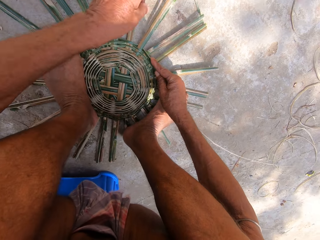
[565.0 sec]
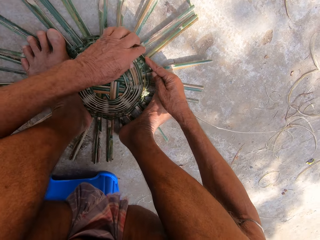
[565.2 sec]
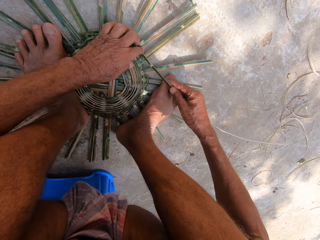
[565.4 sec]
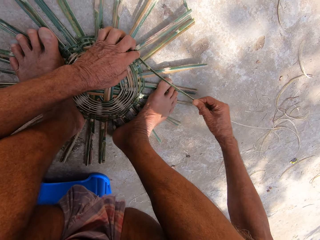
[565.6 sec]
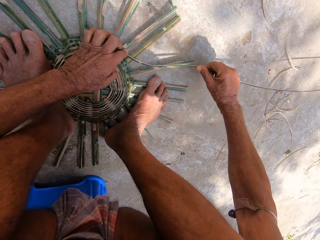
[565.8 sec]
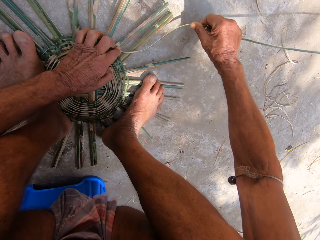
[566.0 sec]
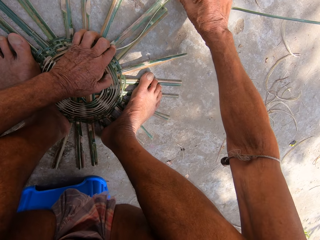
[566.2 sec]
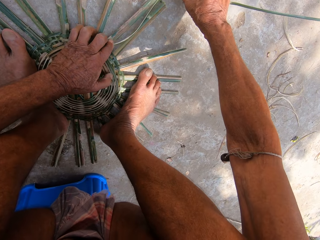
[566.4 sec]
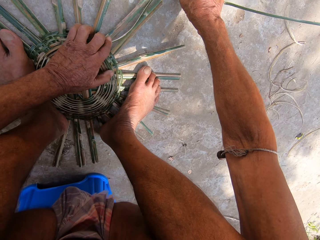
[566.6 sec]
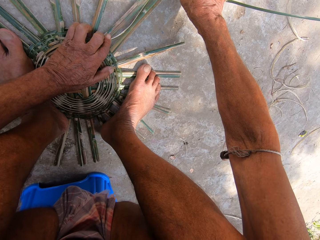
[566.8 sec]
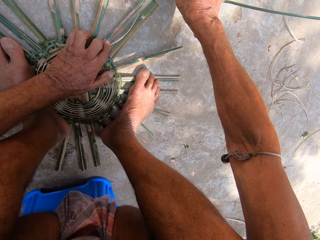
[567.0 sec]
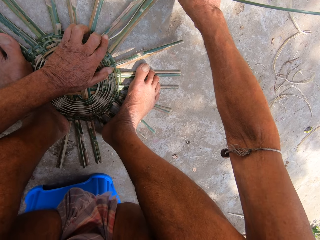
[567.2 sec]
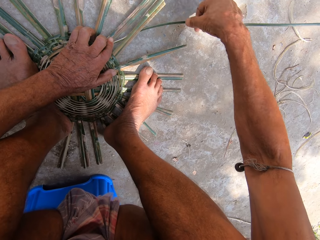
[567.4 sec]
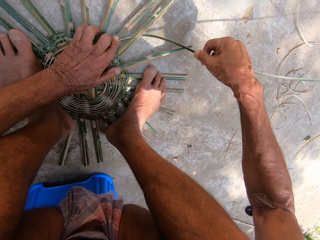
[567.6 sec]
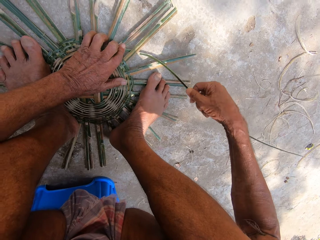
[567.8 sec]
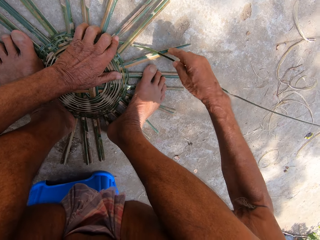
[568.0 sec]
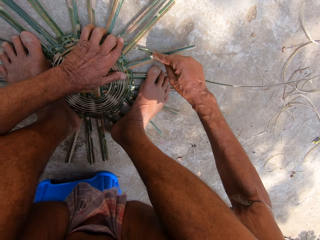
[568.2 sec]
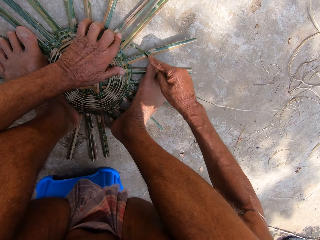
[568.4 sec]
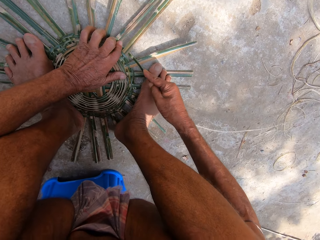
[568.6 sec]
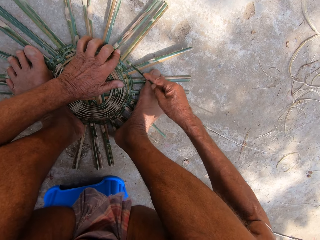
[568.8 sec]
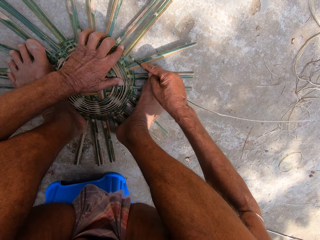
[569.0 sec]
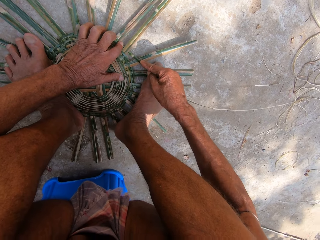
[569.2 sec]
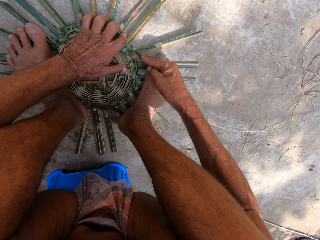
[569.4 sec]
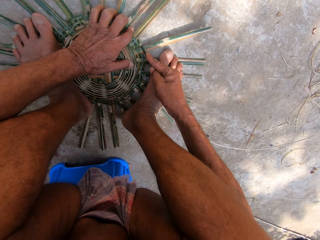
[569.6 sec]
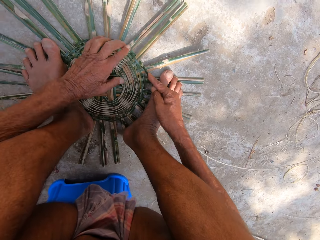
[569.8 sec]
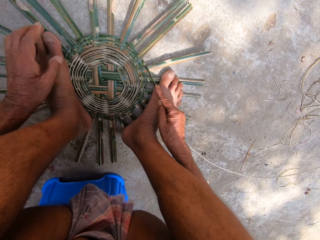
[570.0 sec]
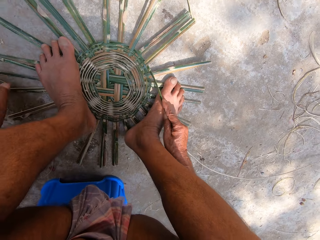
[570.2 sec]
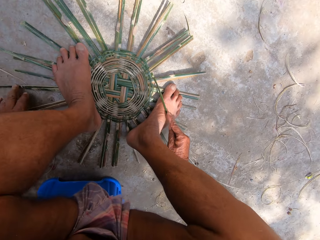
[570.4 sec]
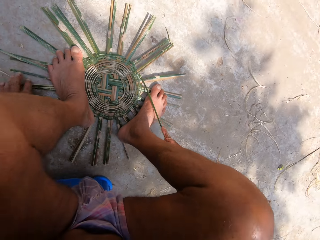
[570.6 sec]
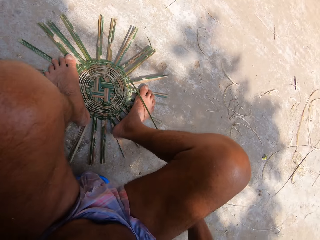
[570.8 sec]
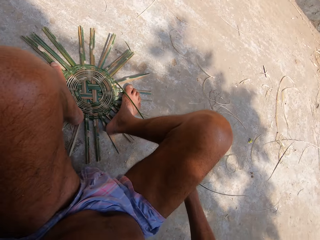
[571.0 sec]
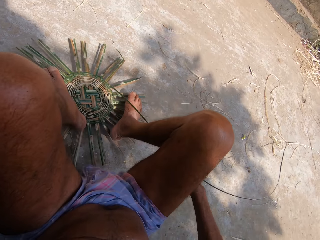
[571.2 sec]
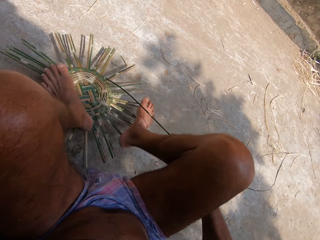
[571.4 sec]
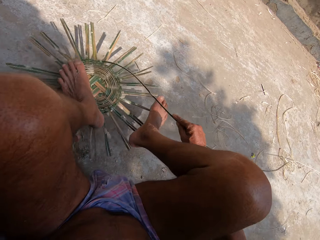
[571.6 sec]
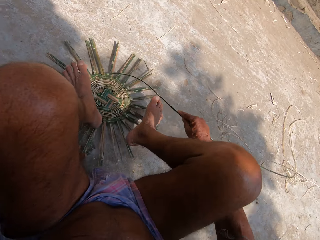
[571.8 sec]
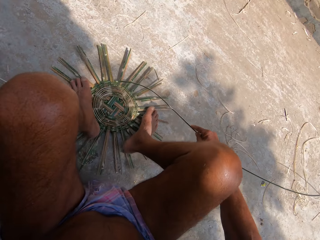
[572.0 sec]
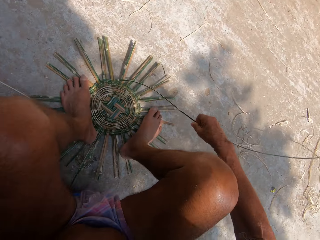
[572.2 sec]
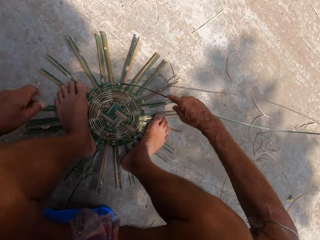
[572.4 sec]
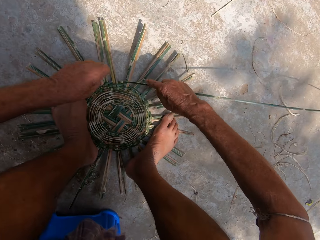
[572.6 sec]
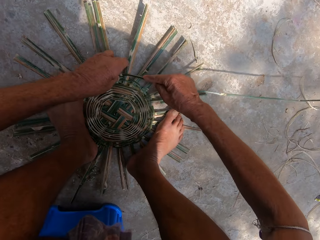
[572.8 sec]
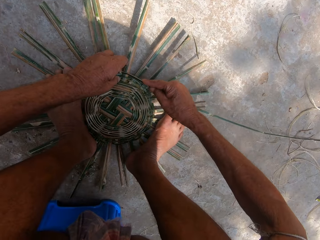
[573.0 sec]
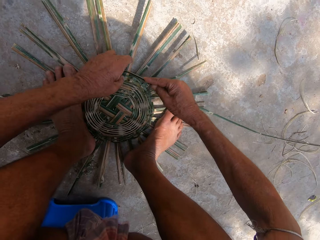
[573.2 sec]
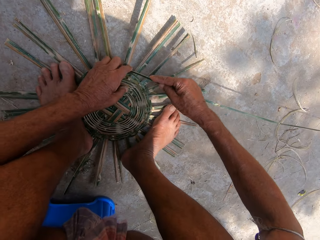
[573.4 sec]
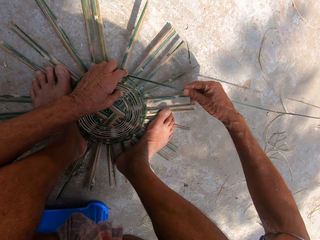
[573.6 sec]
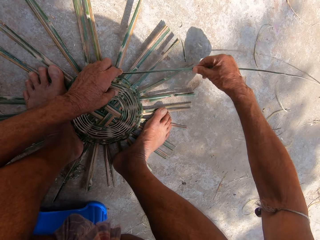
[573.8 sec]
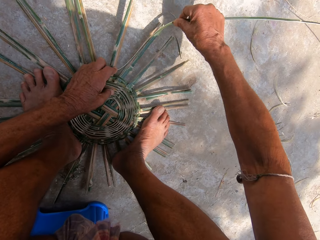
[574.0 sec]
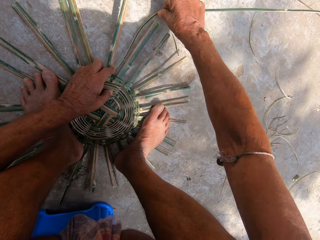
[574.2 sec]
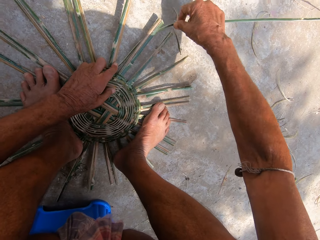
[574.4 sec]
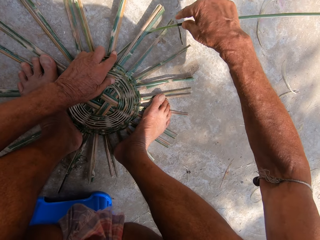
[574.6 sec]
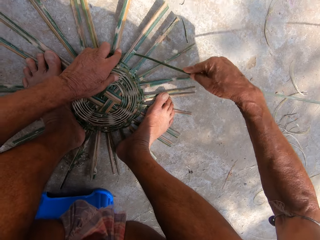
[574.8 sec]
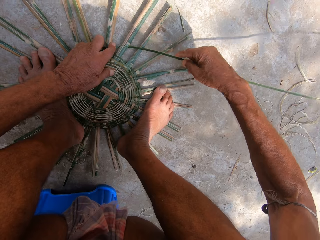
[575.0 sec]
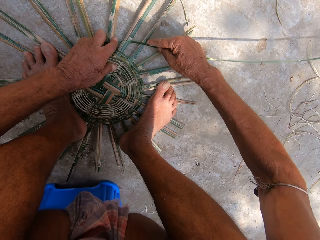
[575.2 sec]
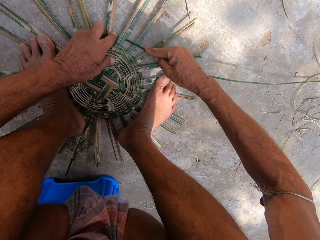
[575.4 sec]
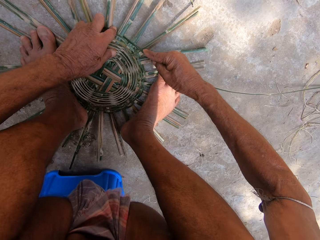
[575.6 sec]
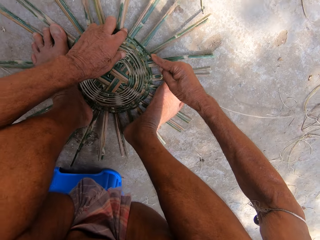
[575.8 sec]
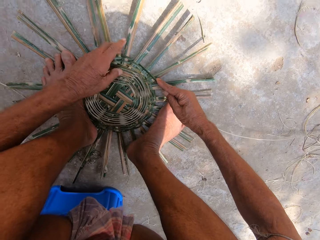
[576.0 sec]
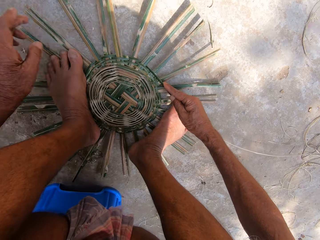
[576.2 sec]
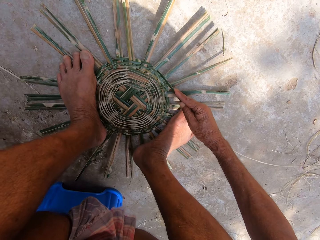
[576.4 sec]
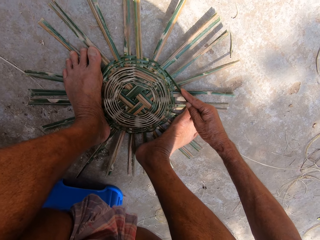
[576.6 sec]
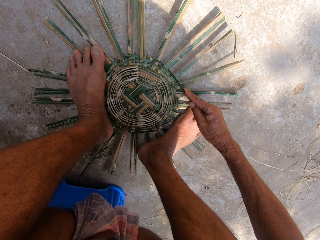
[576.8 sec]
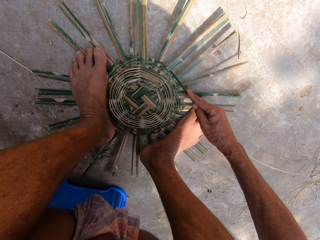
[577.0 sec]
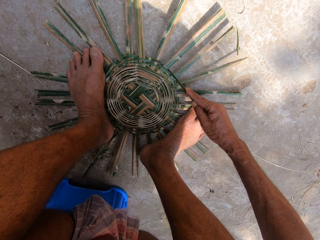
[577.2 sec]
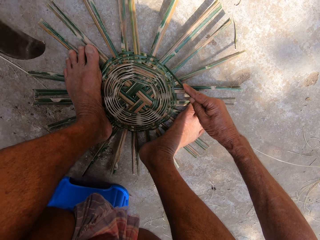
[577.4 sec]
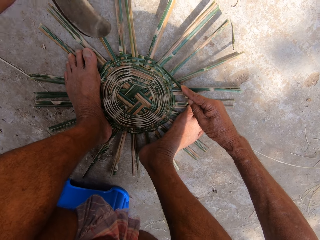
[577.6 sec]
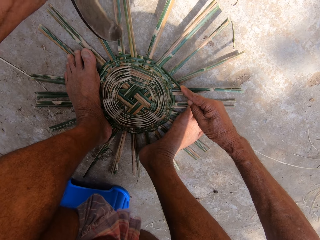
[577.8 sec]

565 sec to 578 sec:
The camera wearer pulls bamboo. He adjusts a reed. He weaves. He adjusts the basket on the floor with his left hand. He steps on the basket on the floor with his legs. He turns the basket. He holds a reed. He weaves the basket on the floor with the bamboo strip in his hands. He inserts the reed and adjusts the reed.

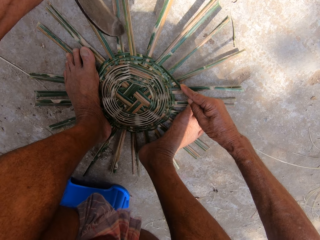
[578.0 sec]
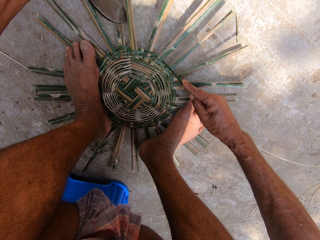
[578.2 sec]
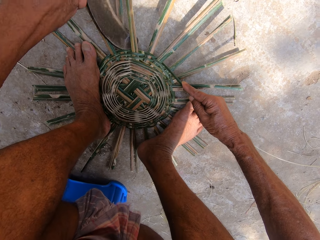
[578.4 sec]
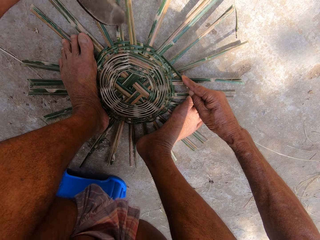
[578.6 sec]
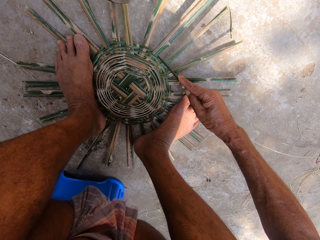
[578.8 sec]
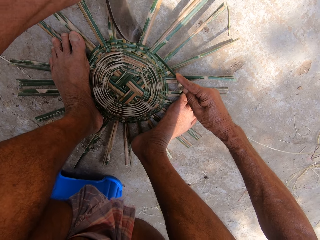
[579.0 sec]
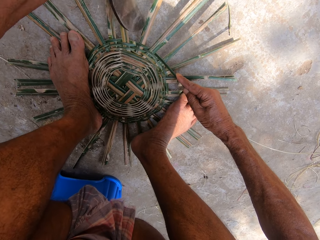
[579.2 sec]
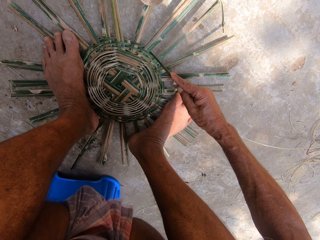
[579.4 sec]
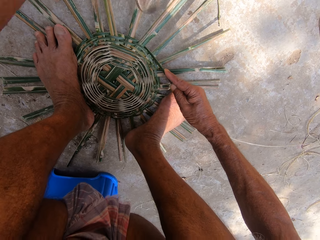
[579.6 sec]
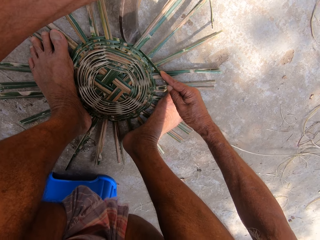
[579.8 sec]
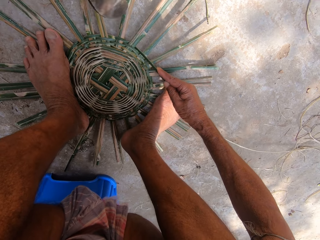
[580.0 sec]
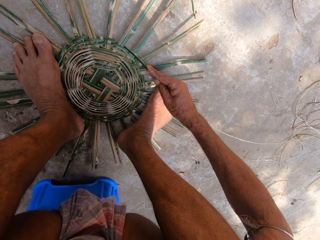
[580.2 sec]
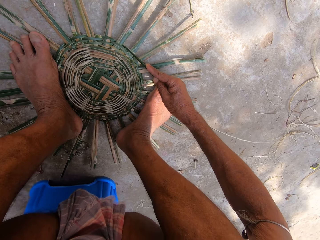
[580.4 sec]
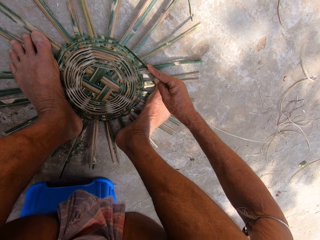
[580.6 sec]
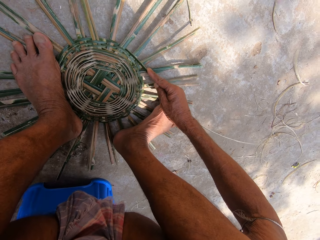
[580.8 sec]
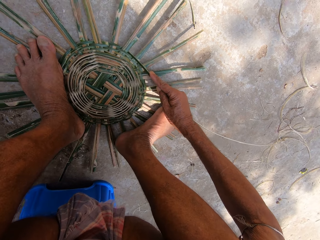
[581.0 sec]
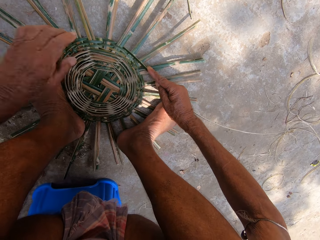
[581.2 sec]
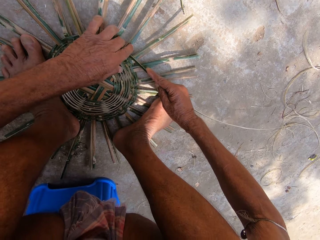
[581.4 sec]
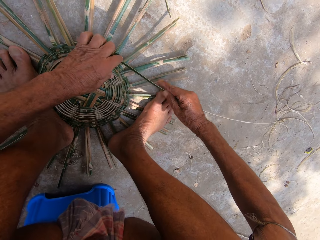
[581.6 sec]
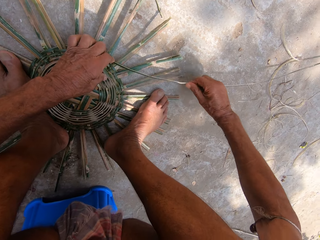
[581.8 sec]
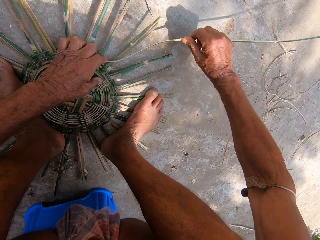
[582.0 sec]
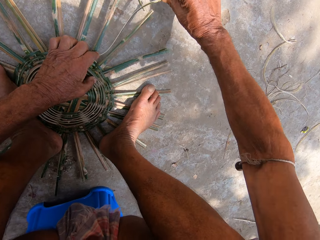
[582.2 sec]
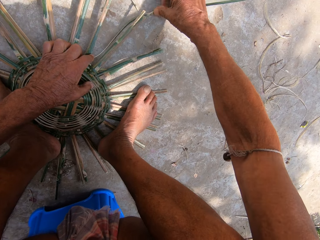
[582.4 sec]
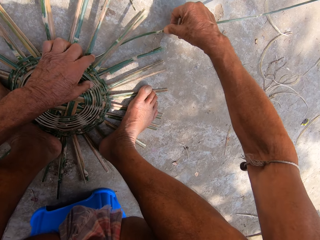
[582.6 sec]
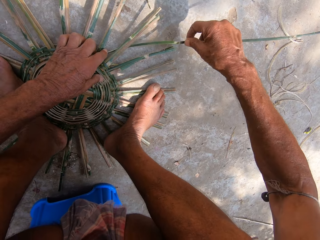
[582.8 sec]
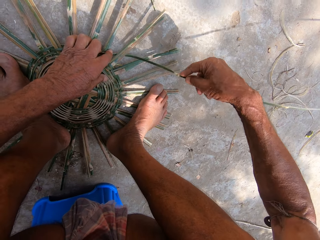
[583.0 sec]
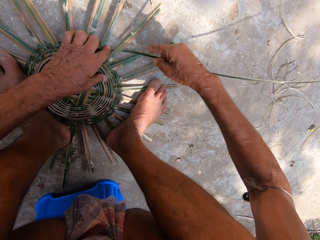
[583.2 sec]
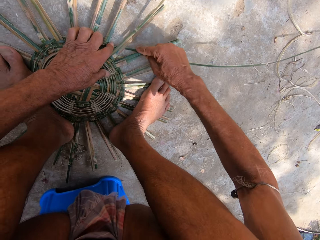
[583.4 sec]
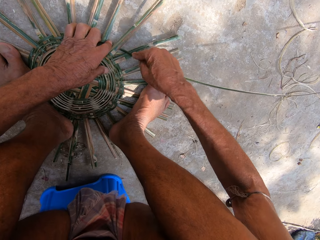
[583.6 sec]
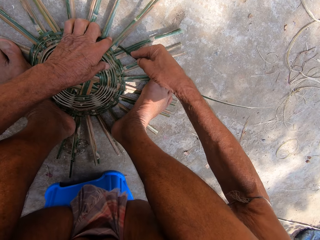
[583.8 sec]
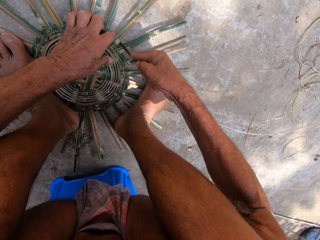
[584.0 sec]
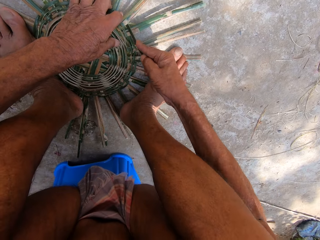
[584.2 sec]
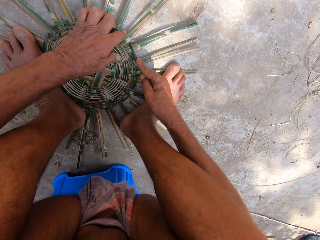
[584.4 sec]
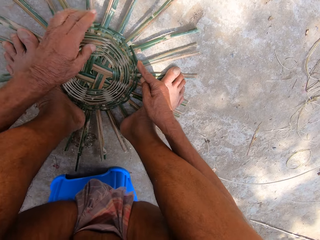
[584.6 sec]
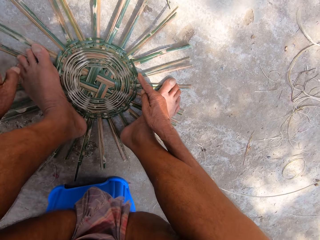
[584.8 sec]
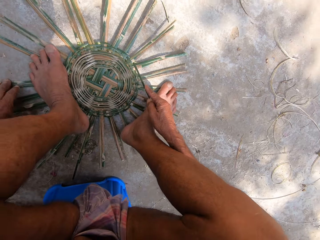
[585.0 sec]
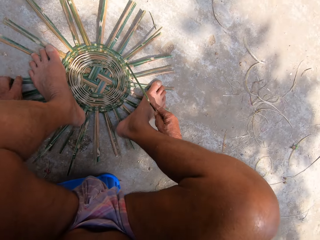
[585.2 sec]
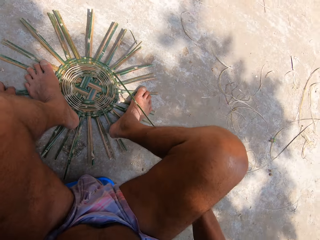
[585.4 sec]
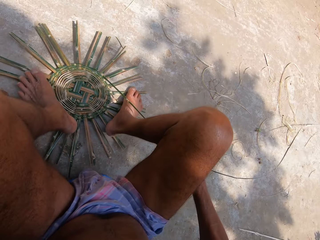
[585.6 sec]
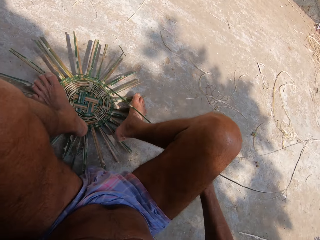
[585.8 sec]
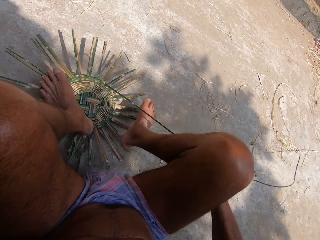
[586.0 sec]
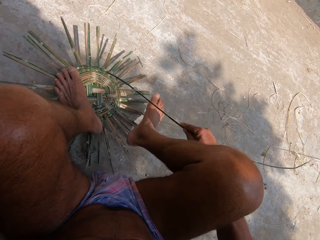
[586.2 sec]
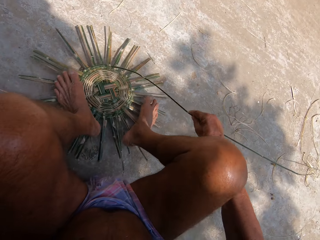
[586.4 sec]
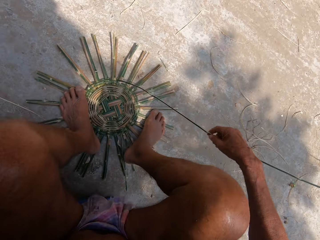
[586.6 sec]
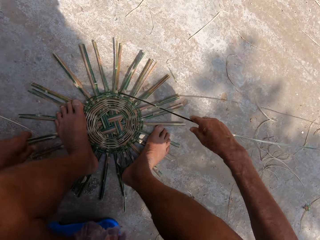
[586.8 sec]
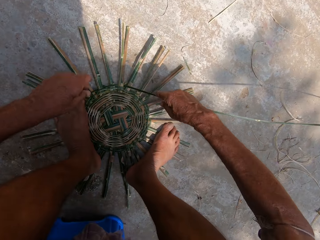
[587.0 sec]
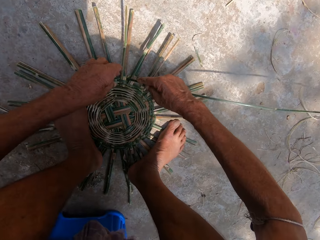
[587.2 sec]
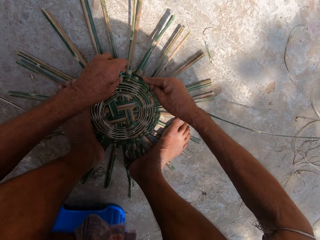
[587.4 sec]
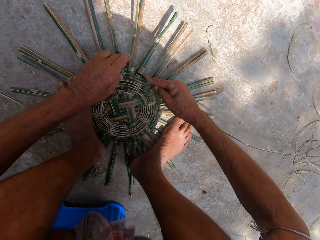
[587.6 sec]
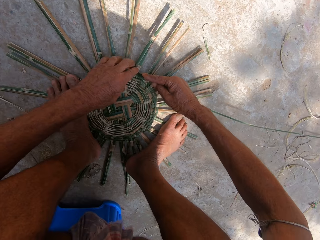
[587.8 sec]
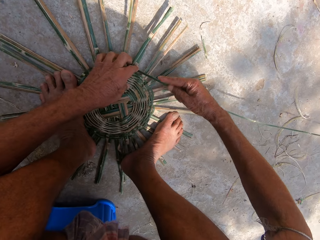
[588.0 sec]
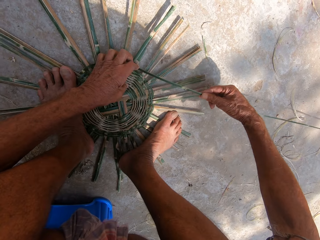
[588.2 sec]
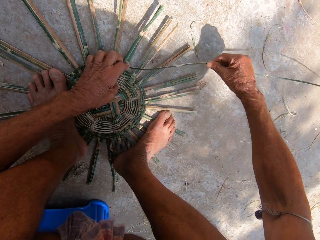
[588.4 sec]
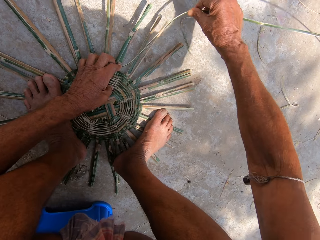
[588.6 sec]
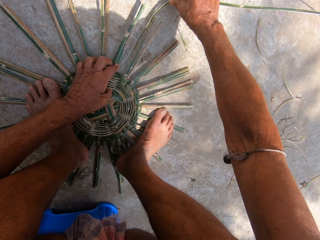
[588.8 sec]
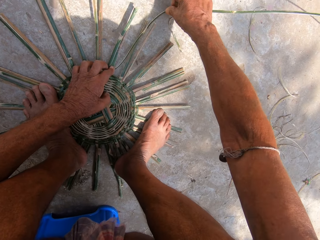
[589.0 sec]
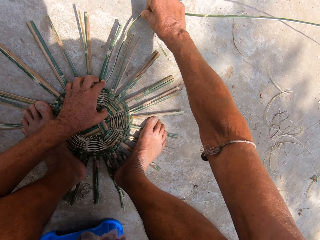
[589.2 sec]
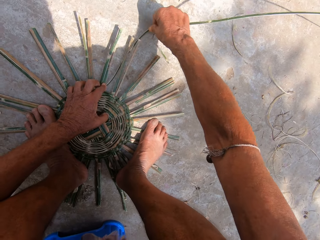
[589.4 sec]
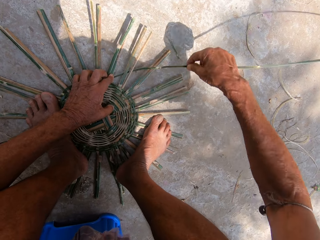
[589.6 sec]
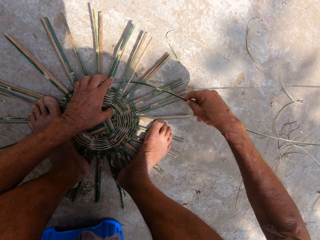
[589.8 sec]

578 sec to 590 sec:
The camera wearer hits the basket on the floor with the sickle or machete in his left hand. He picks up the machete. He weaves the basket on the floor with the bamboo strip in his hands. He drops the machete, pulls a reed, and inserts the reed. He adjusts the basket on the floor with his left hand. He steps on the basket on the floor with his legs. He weaves the basket on the floor with the bamboo strip in his hands. He holds the reed.
